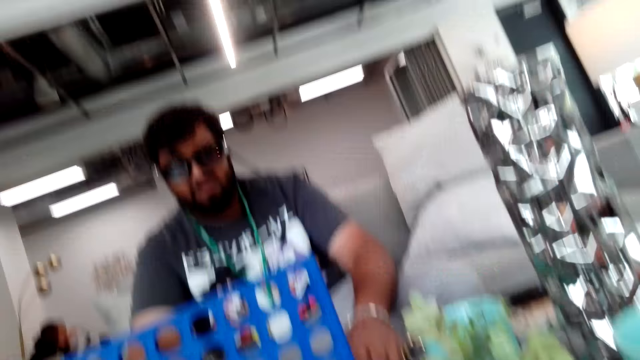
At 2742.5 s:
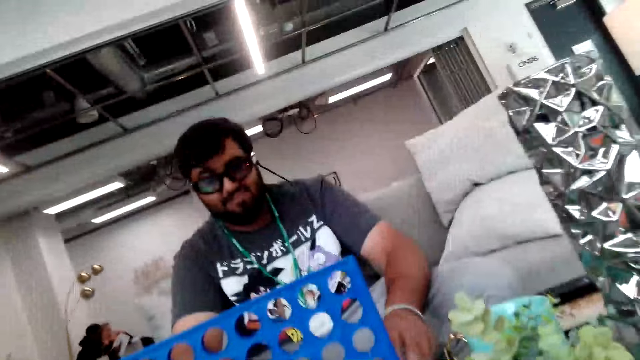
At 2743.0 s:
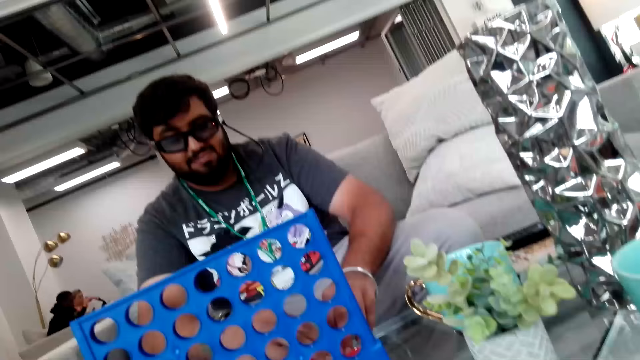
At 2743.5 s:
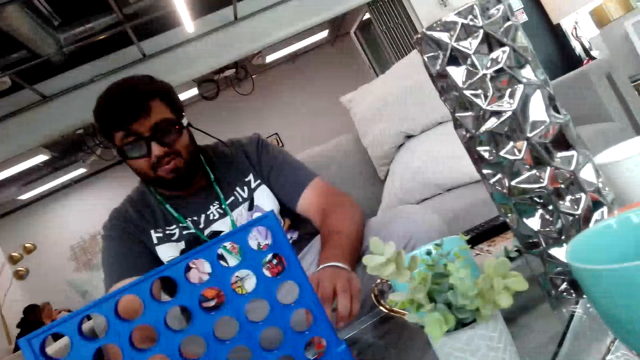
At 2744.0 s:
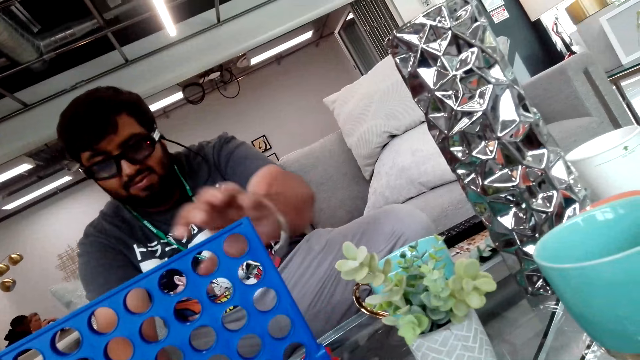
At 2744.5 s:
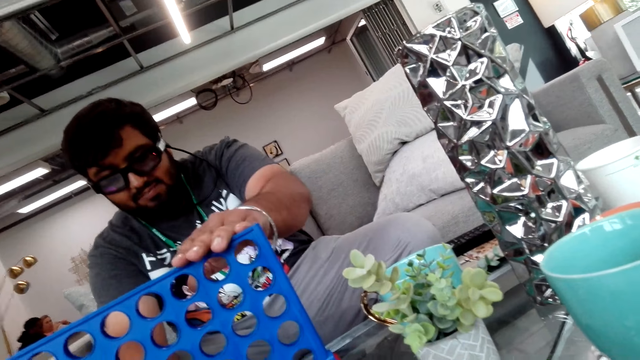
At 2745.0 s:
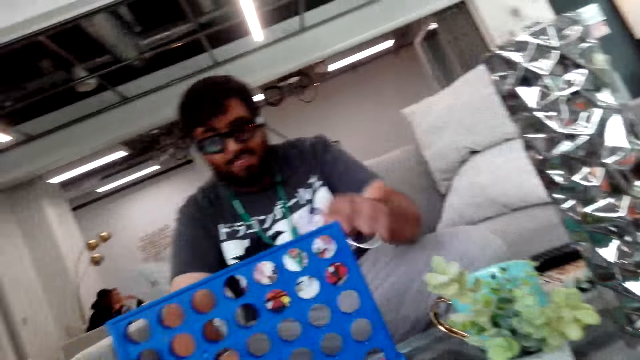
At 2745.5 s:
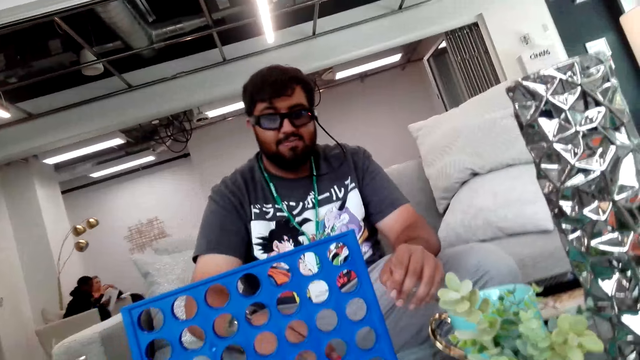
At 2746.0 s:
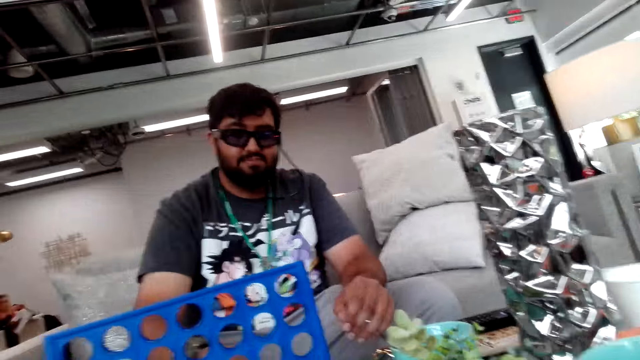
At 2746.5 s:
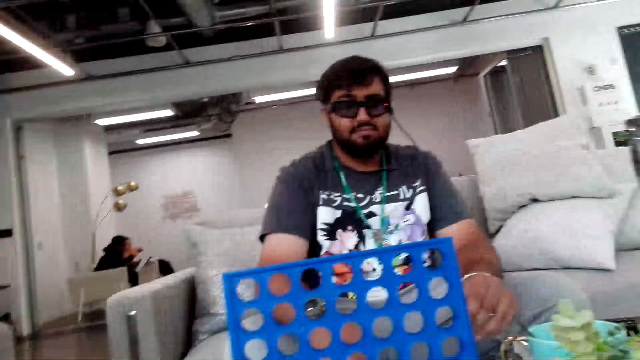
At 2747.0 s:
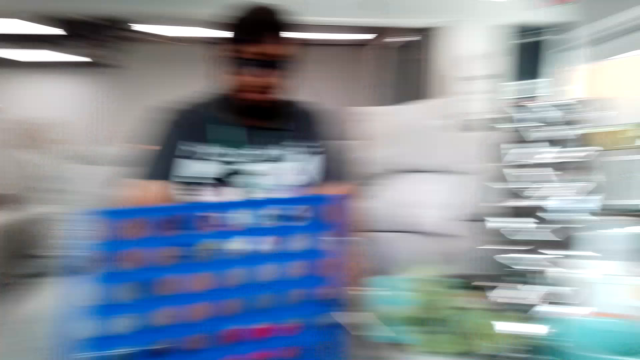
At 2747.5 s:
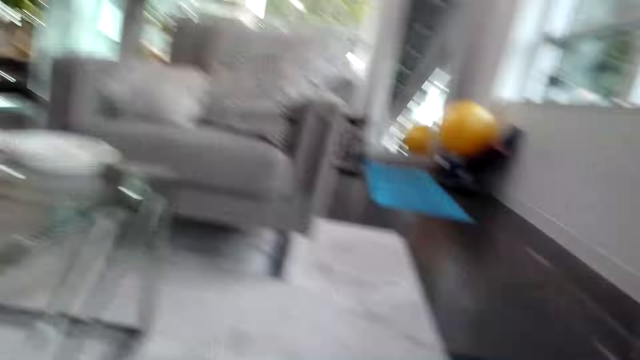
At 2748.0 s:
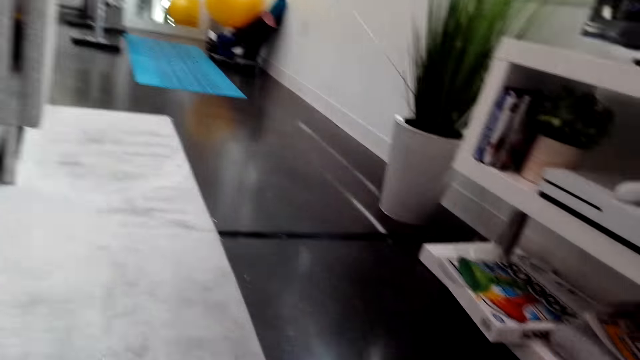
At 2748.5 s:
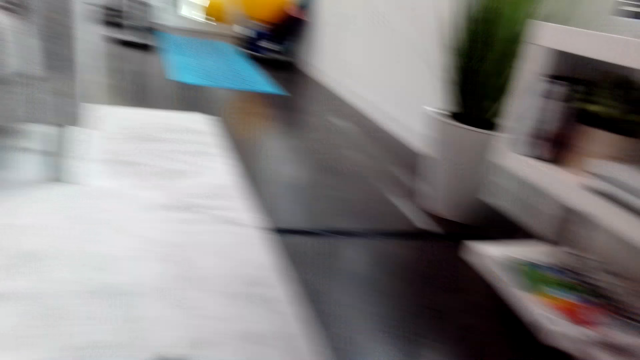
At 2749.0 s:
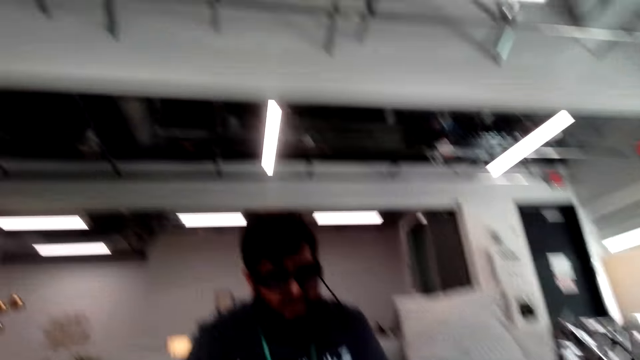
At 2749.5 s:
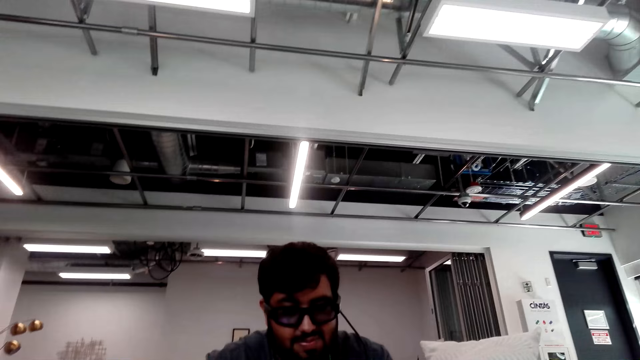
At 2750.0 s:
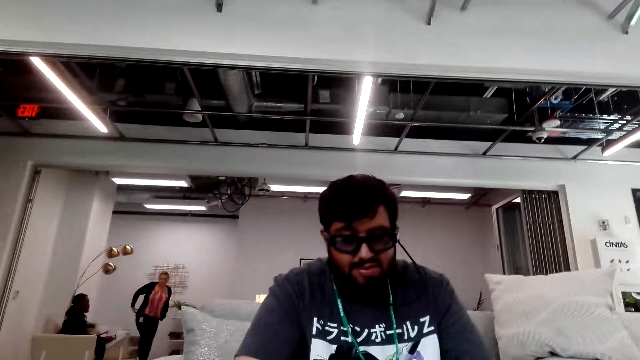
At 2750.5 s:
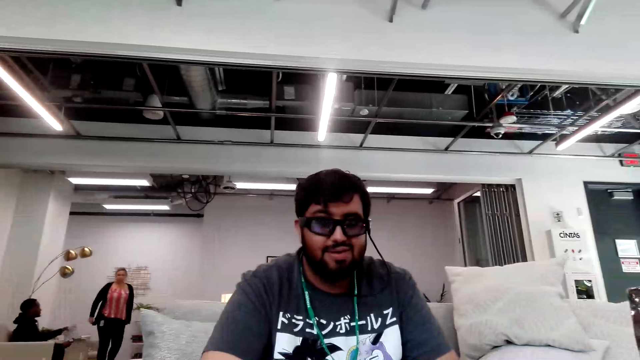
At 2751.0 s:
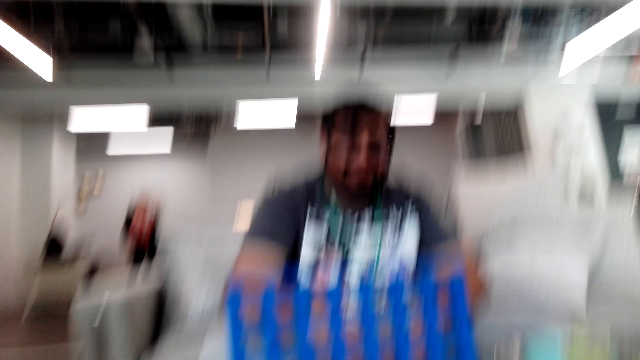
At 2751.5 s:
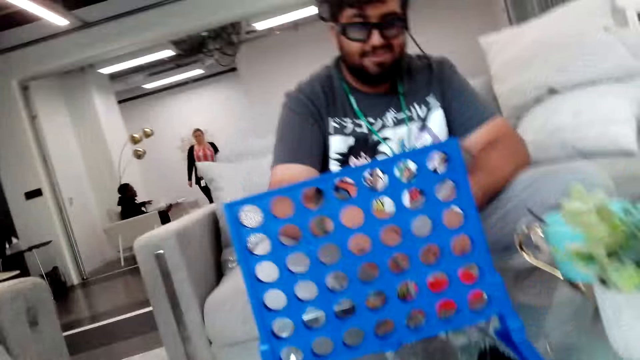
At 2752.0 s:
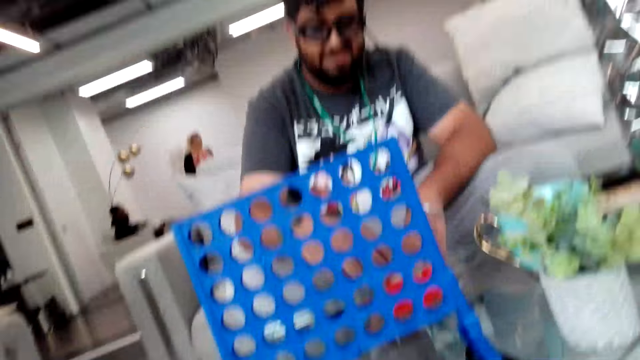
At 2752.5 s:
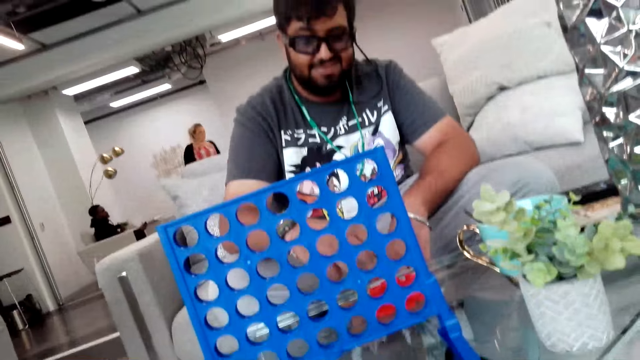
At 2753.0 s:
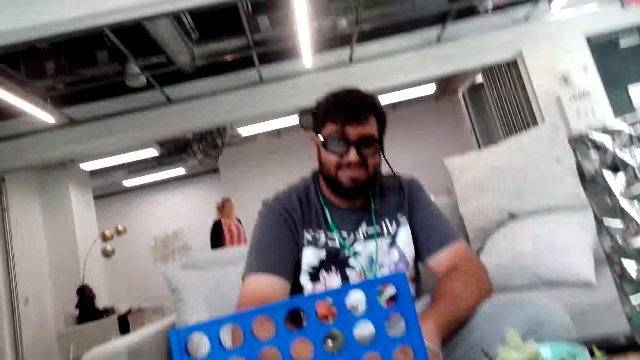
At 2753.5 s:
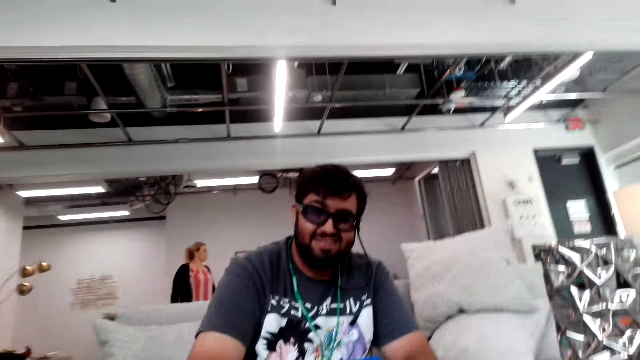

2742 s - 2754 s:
A man touches a board game board with his left hand. The camera wearer looks aside.

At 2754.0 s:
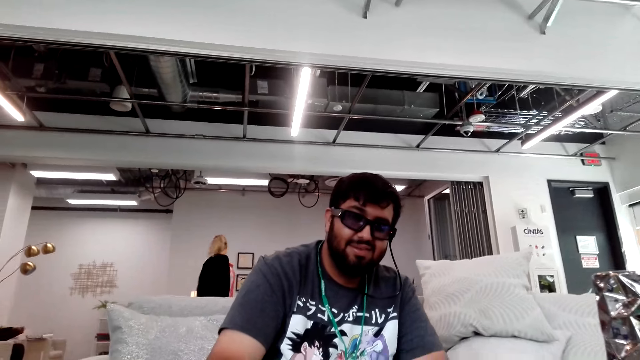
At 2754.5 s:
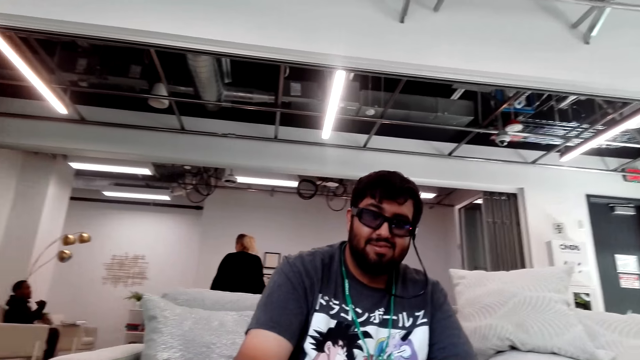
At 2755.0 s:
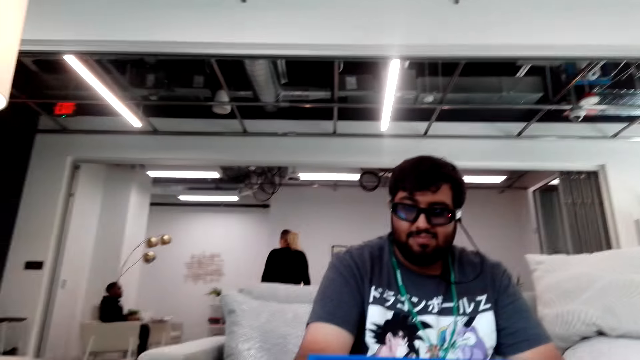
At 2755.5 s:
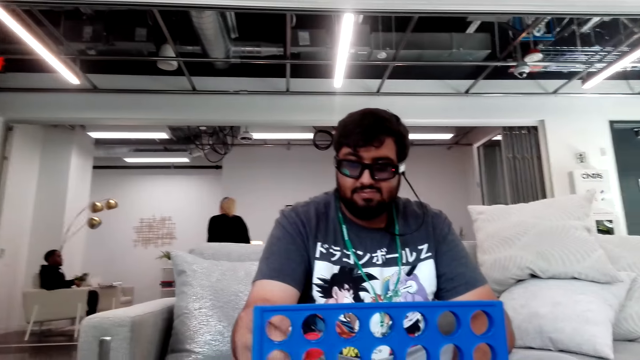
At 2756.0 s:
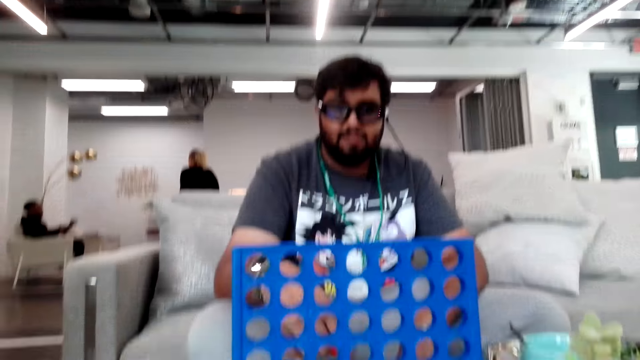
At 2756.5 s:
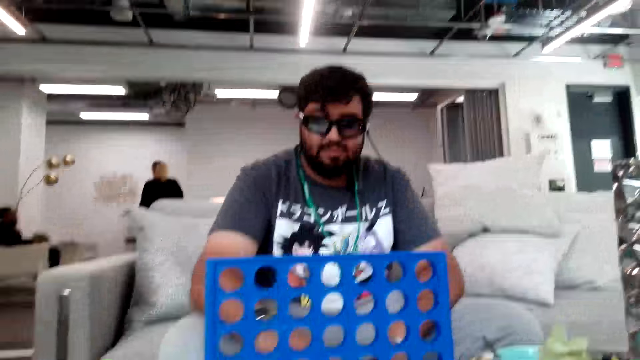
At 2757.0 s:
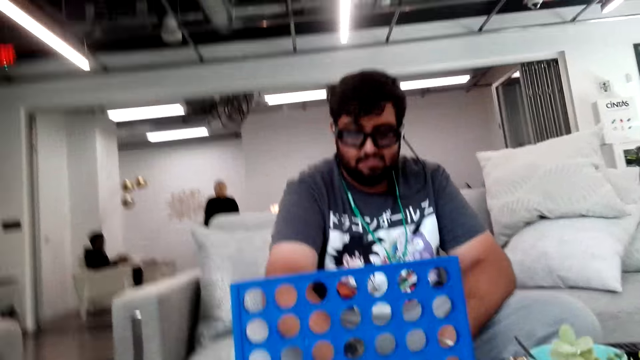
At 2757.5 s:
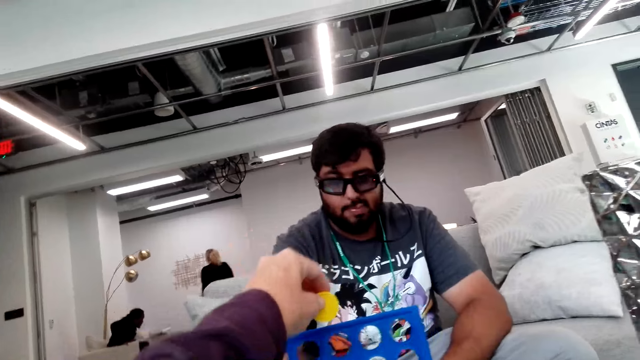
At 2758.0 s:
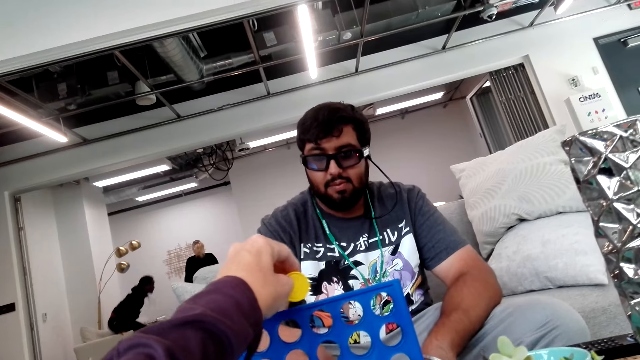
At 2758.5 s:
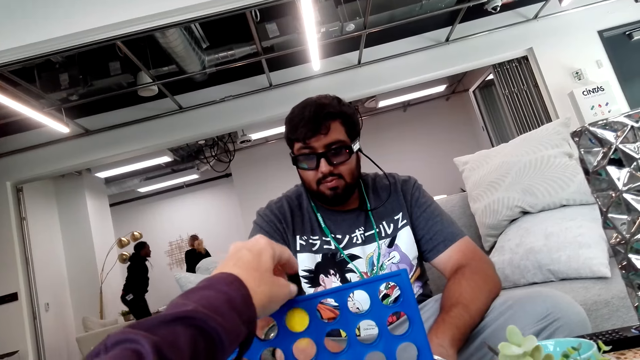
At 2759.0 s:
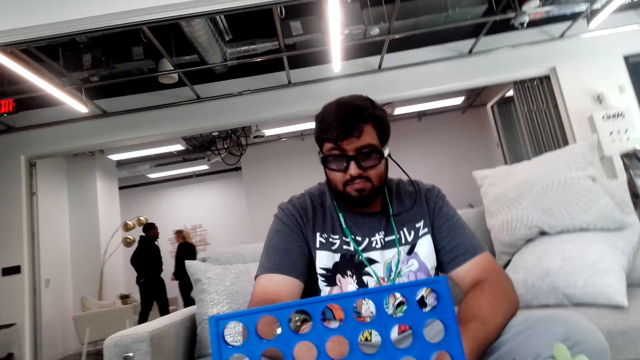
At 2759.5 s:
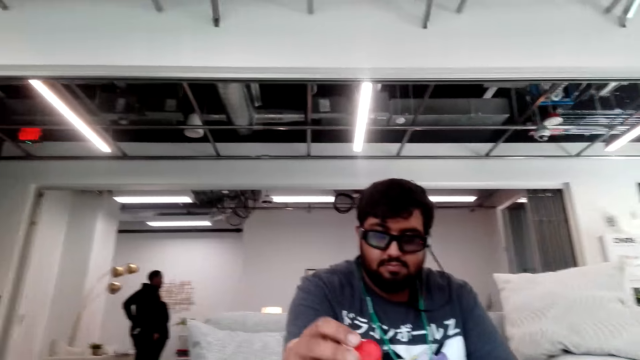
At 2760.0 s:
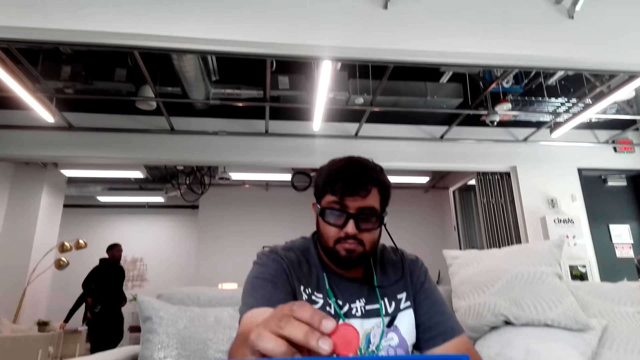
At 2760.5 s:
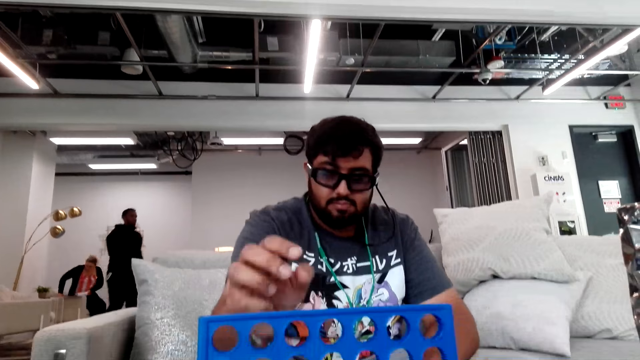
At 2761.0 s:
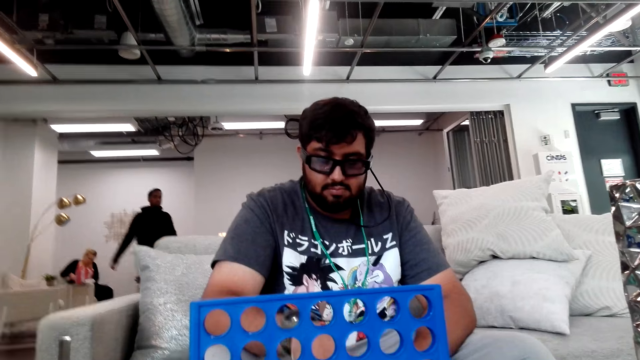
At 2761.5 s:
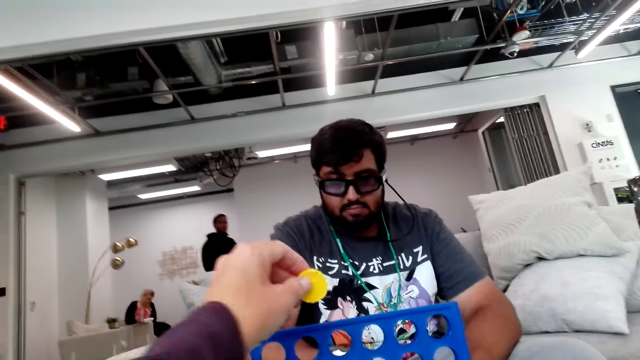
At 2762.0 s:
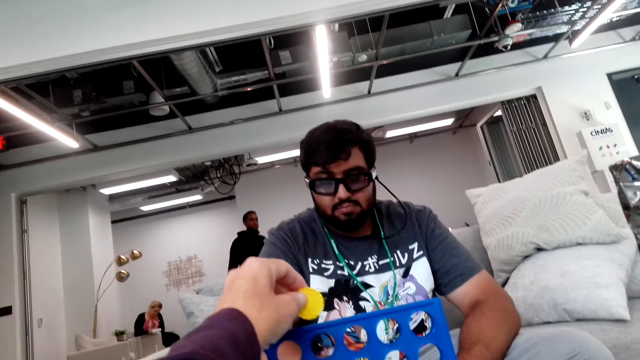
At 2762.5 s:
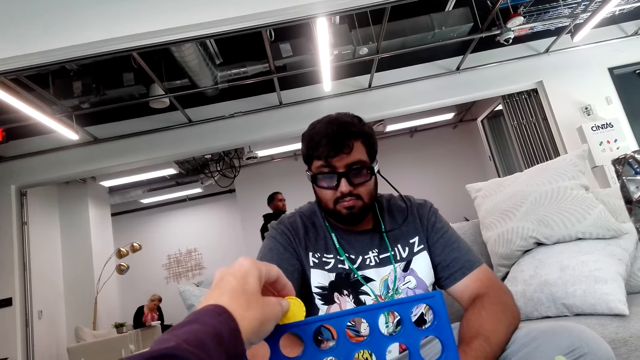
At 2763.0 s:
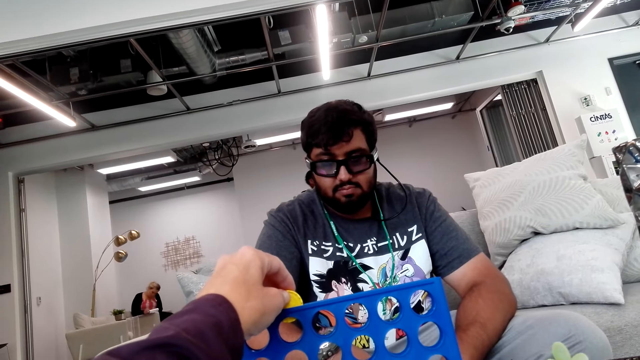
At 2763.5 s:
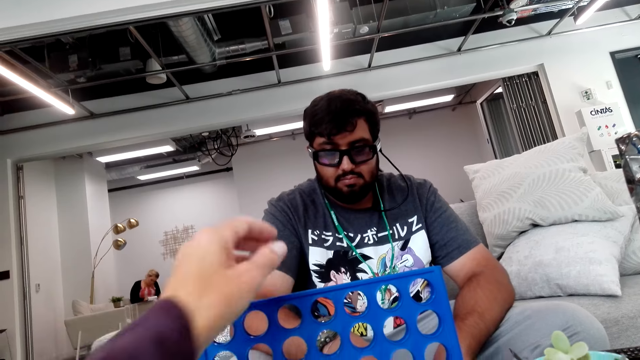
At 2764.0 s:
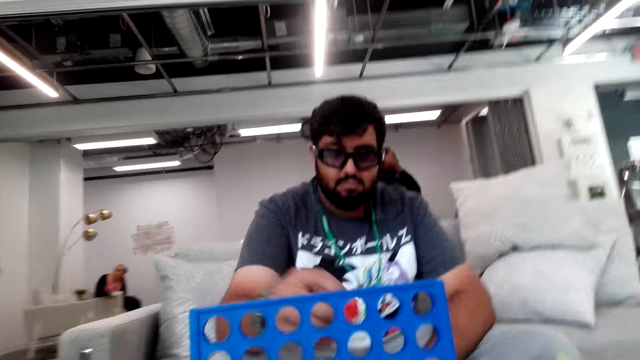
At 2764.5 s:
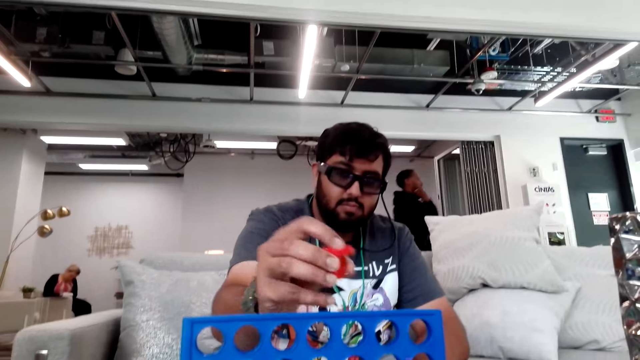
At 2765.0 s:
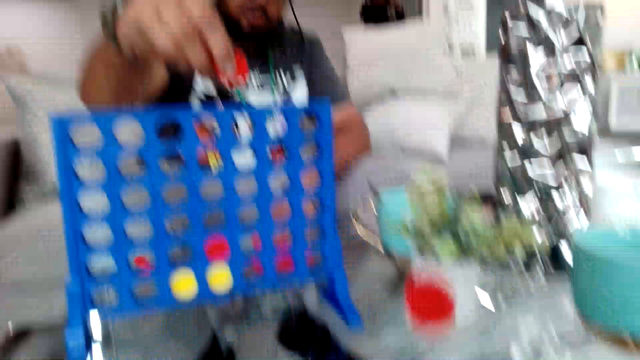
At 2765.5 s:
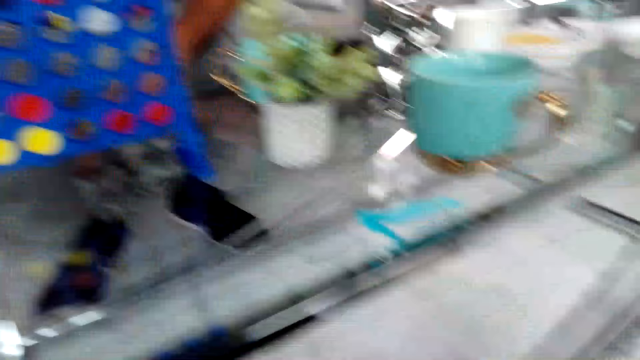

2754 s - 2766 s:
The camera wearer puts a poker chip or disc in a board game board. A man puts a poker chip in the board game board. The camera wearer puts a poker chip in the board game board. The man puts poker chips in the board game board and falls off a disc.
